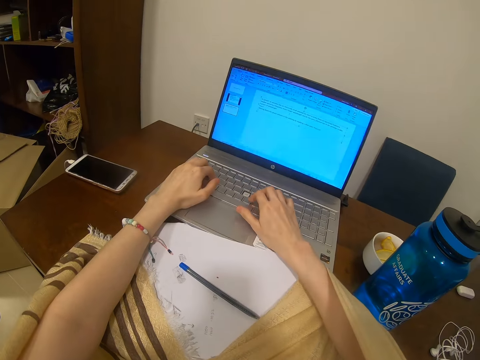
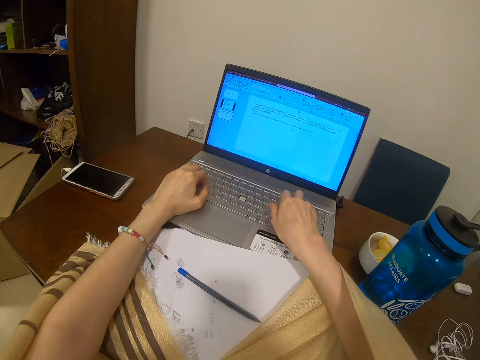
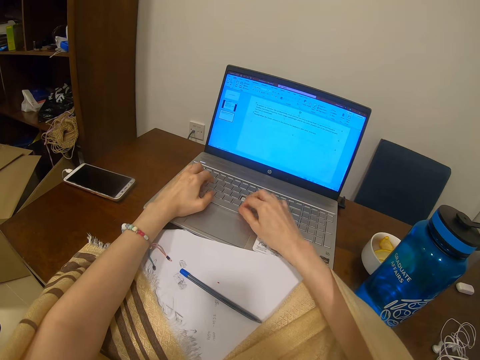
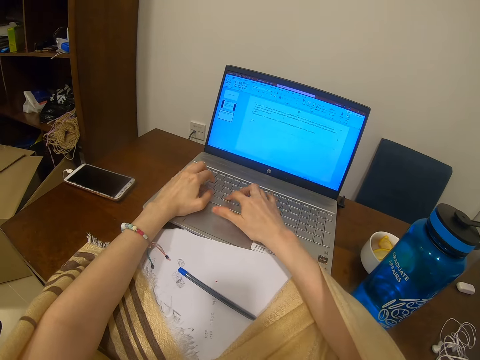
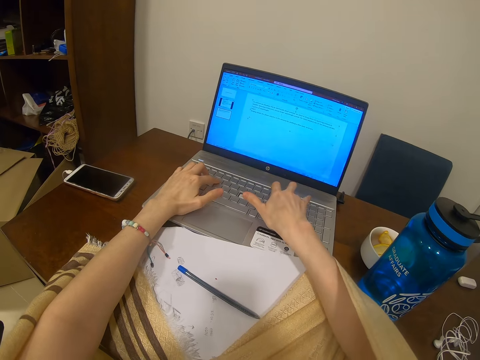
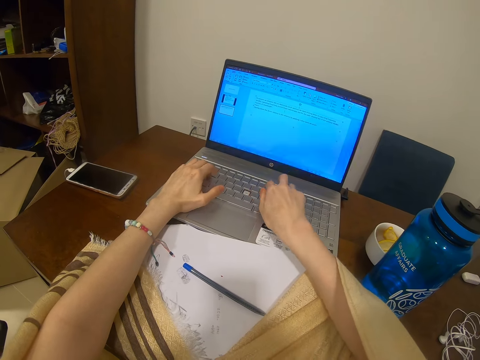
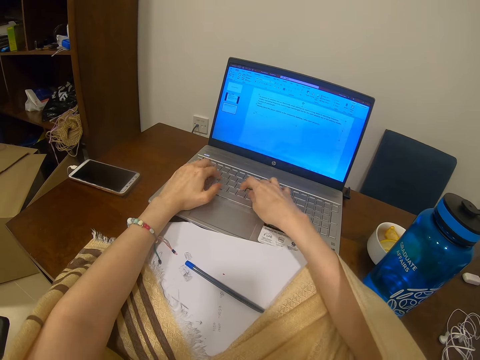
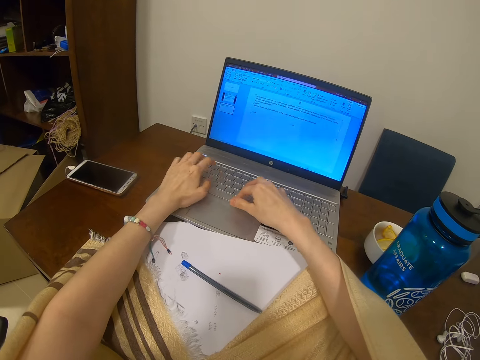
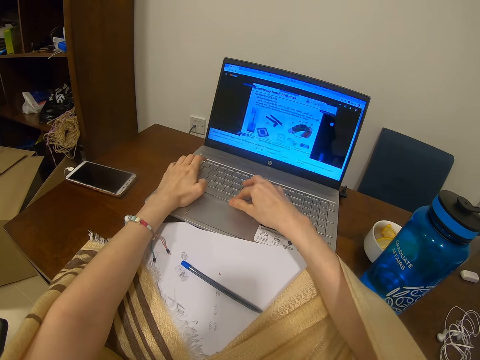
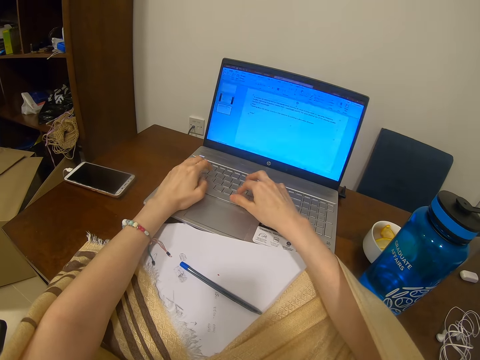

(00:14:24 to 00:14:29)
The camera wearer types on the laptop.

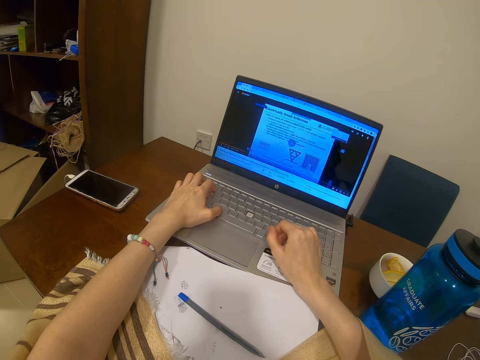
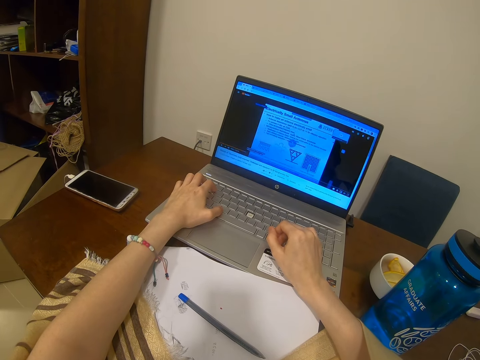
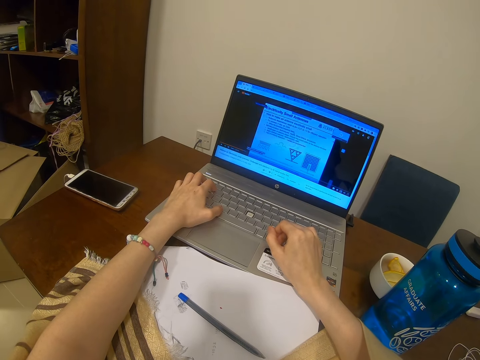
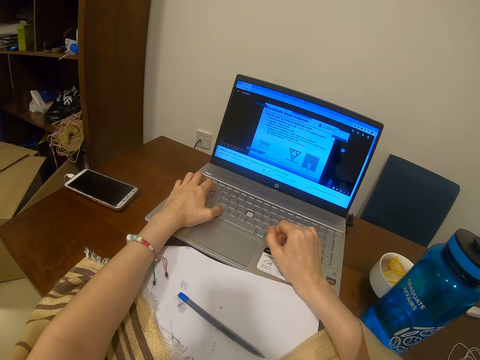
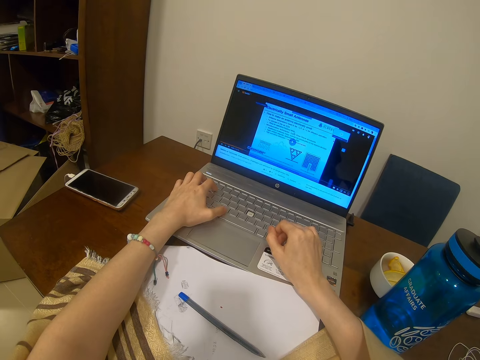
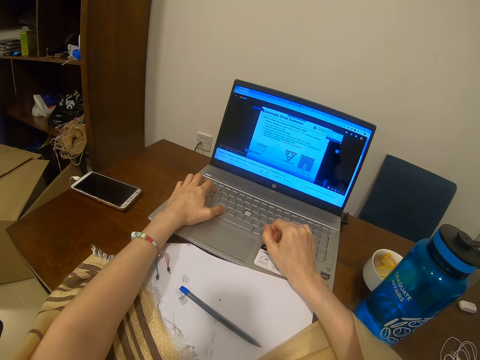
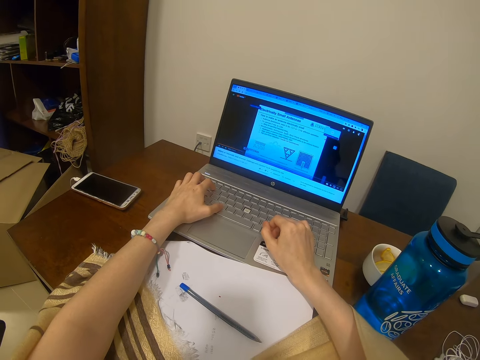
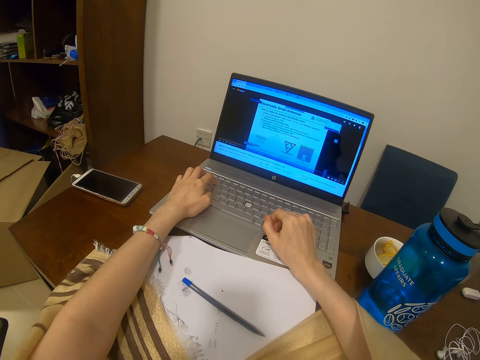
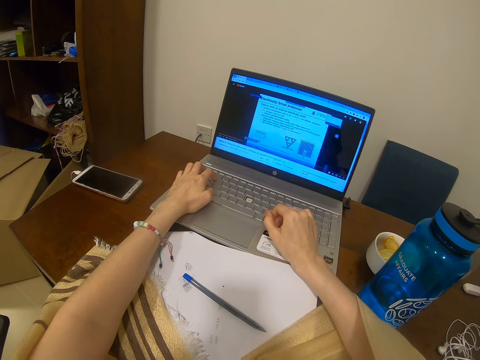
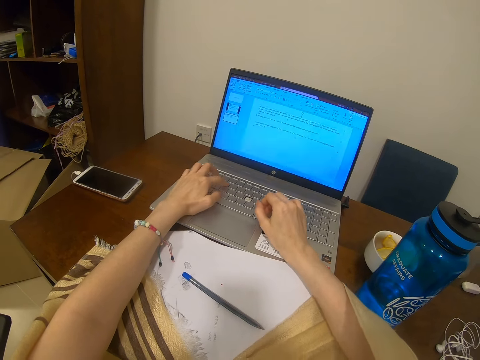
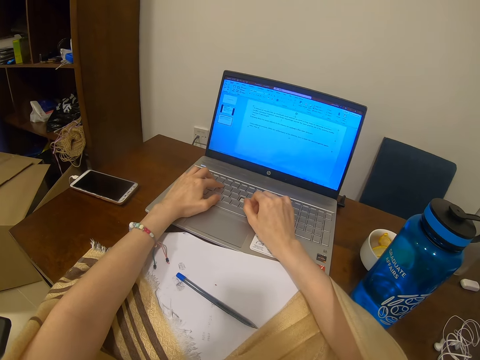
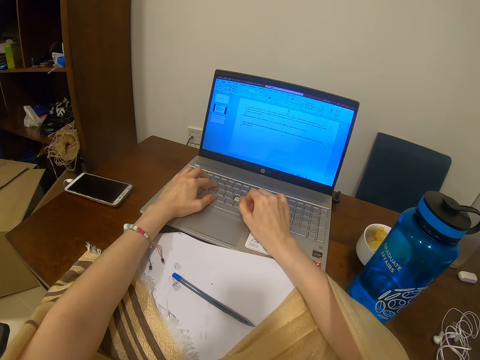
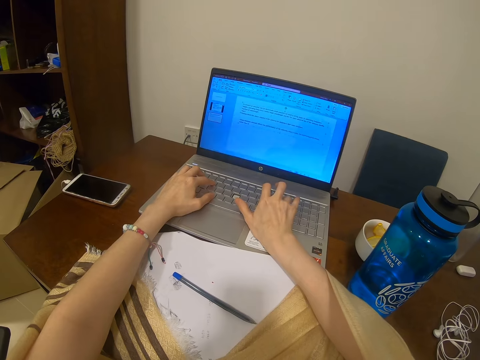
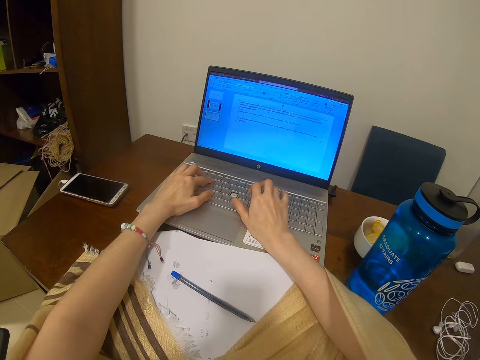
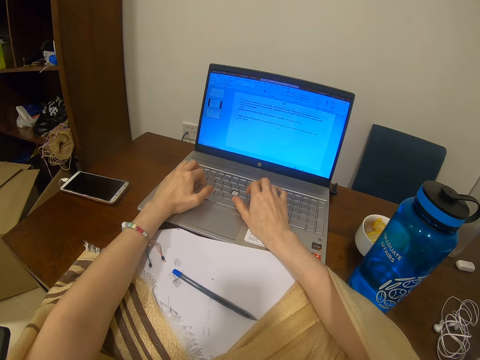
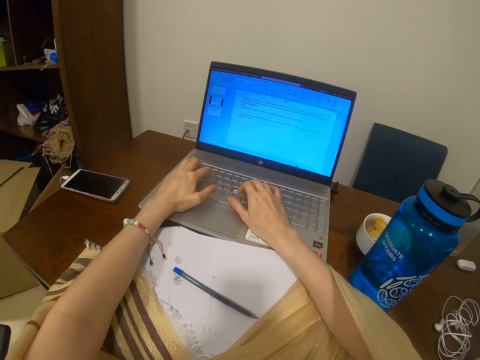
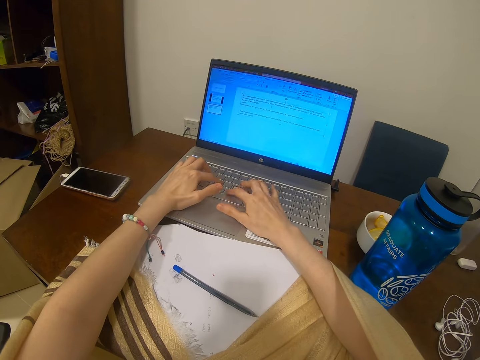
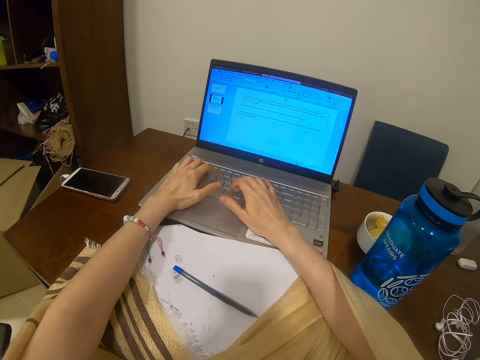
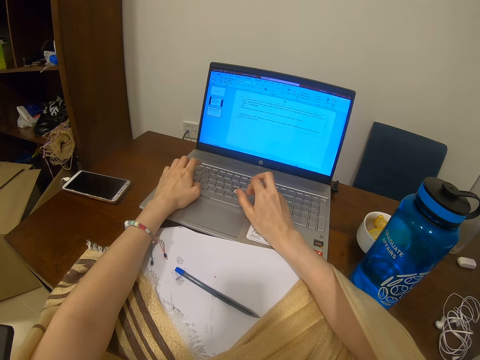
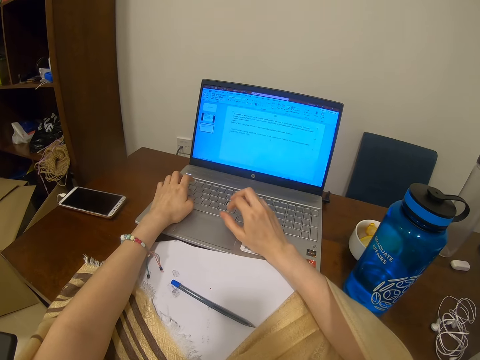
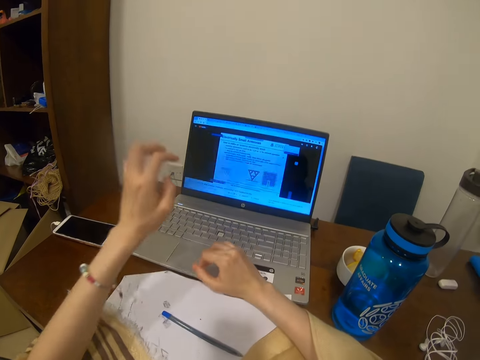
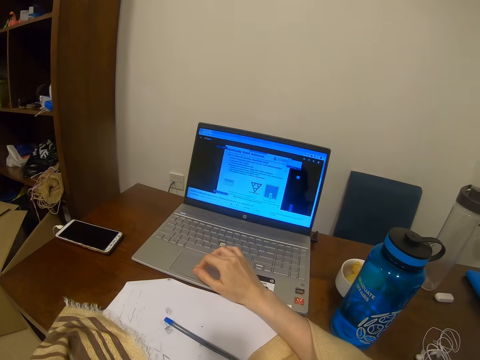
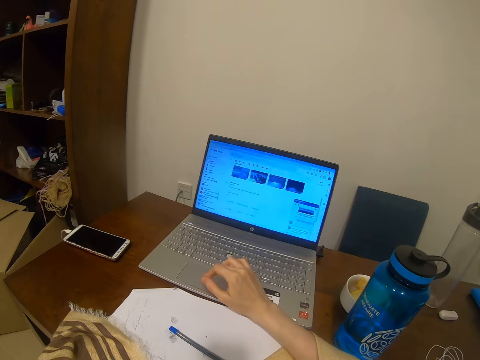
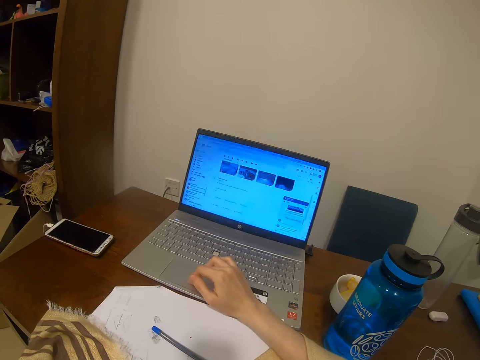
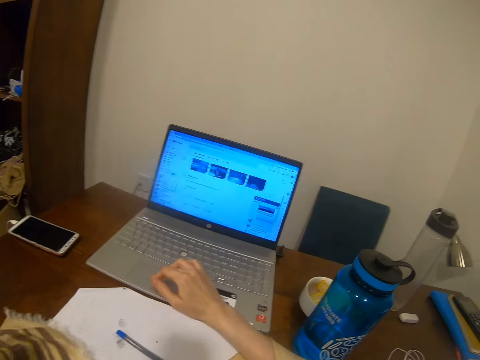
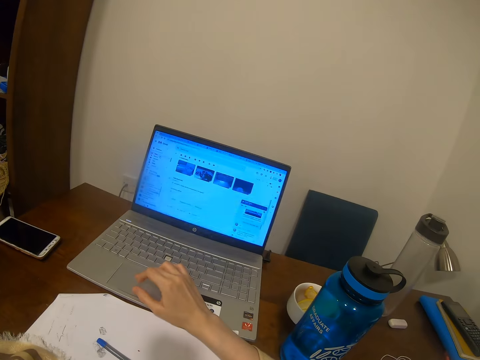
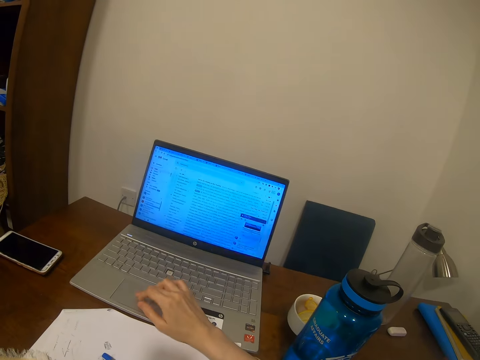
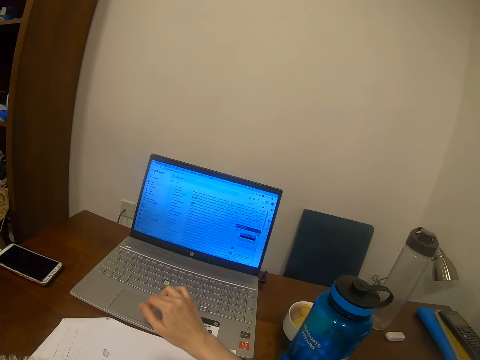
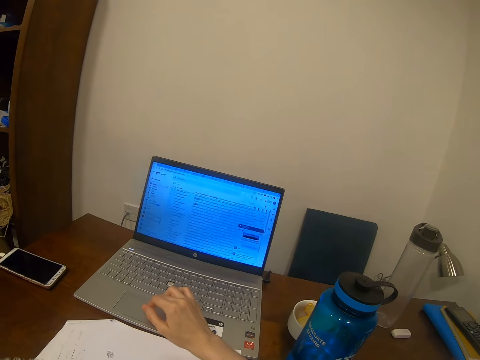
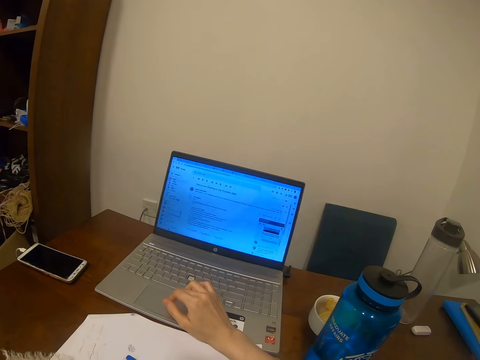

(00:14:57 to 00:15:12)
The camera wearer listens. They type. They move the pointer. They use a laptop.

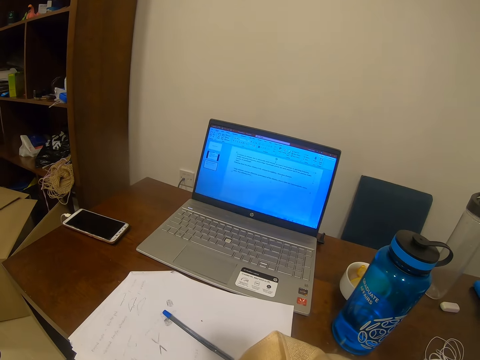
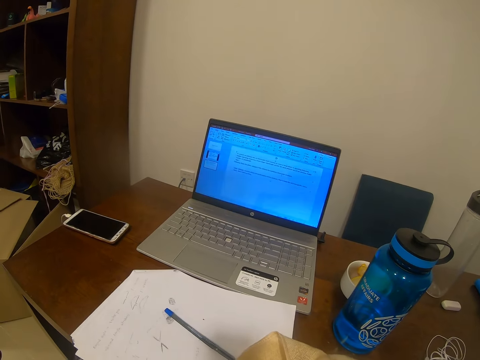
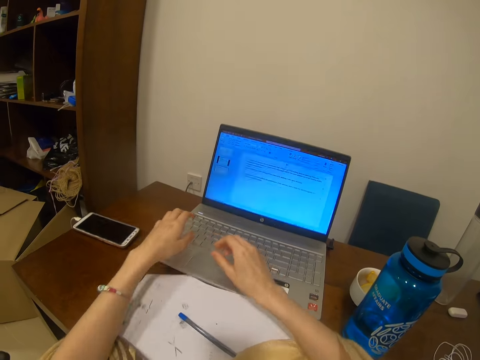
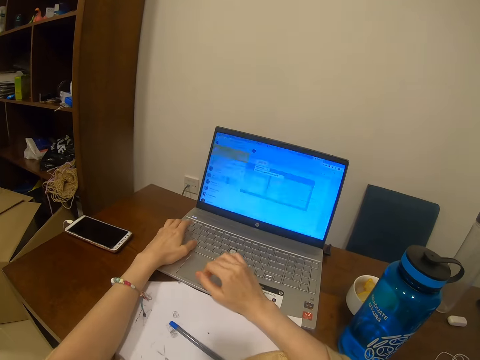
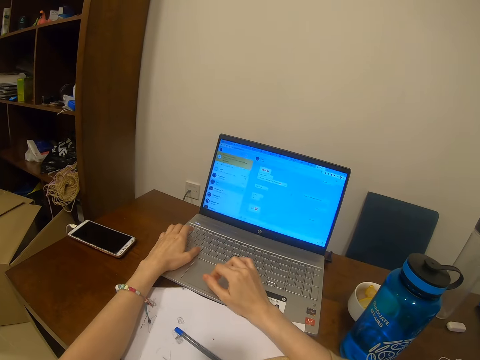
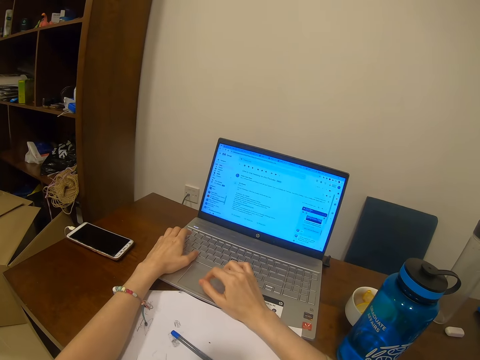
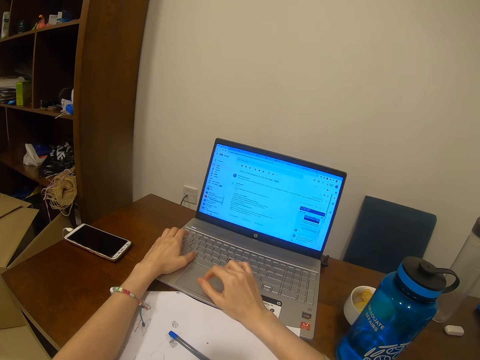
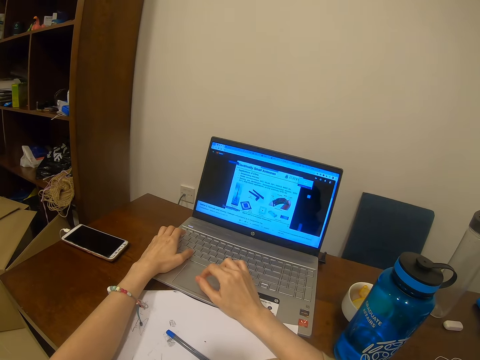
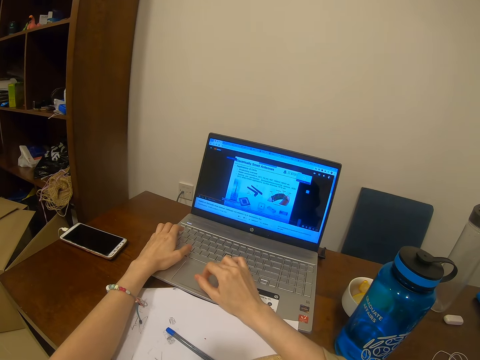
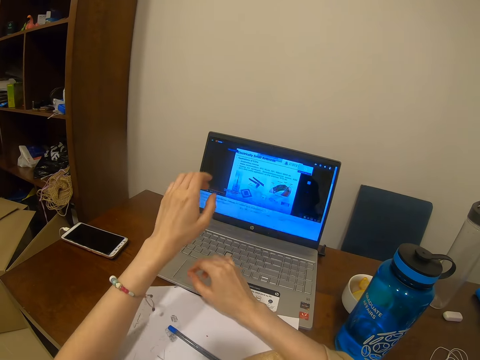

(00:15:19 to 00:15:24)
The camera wearer listens.
